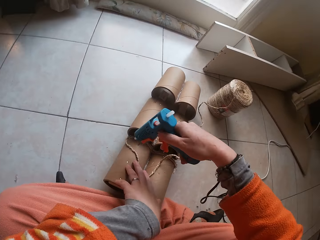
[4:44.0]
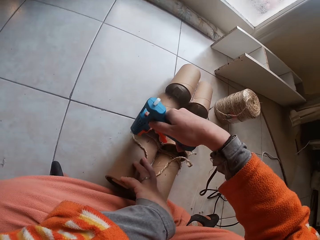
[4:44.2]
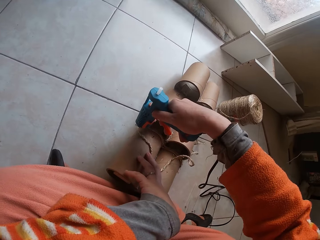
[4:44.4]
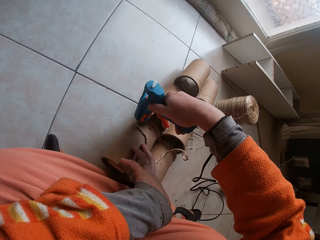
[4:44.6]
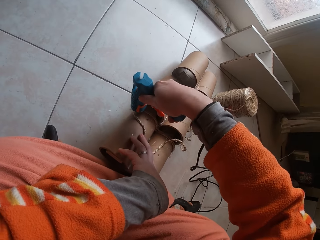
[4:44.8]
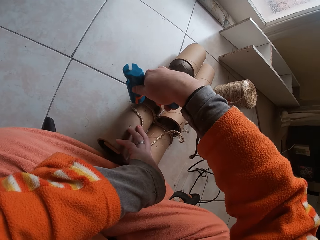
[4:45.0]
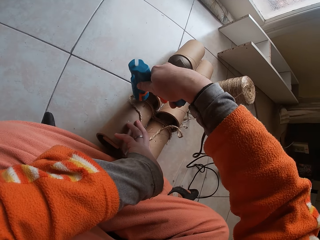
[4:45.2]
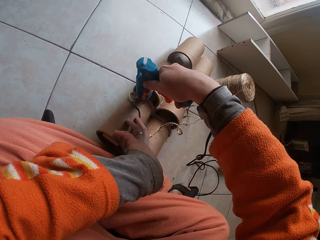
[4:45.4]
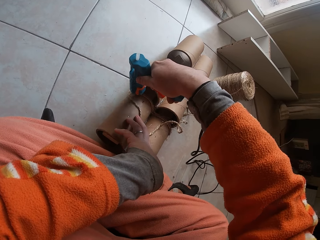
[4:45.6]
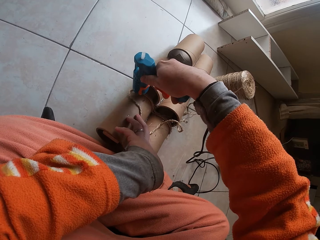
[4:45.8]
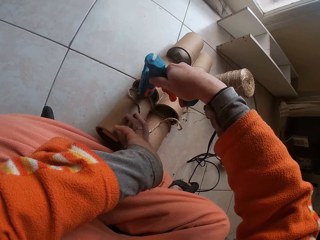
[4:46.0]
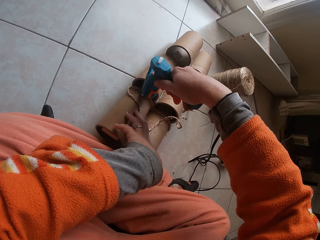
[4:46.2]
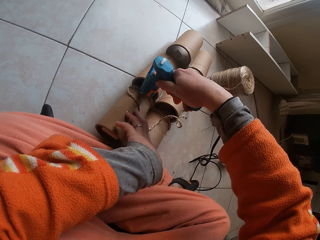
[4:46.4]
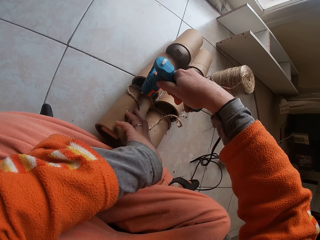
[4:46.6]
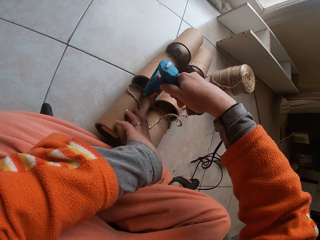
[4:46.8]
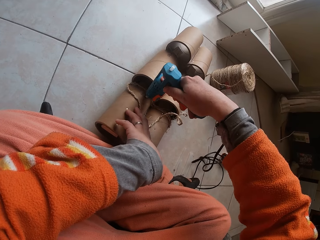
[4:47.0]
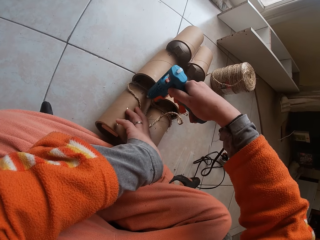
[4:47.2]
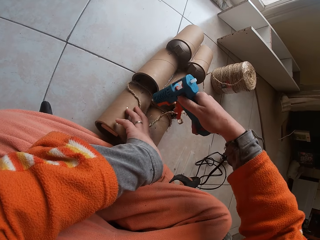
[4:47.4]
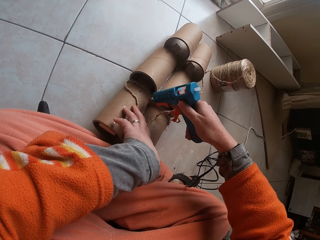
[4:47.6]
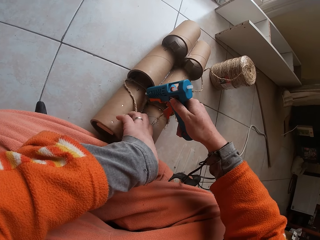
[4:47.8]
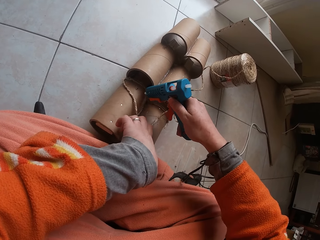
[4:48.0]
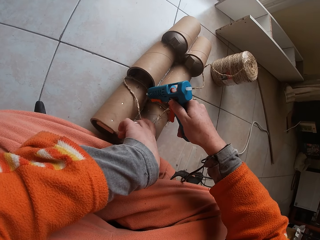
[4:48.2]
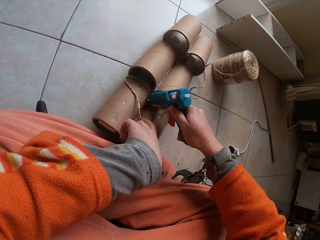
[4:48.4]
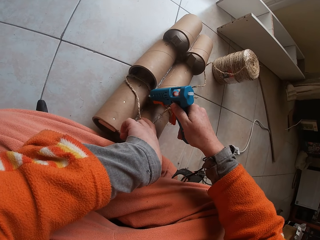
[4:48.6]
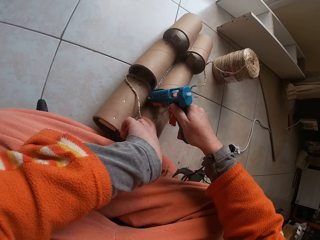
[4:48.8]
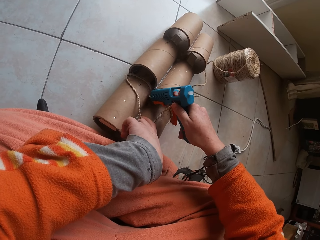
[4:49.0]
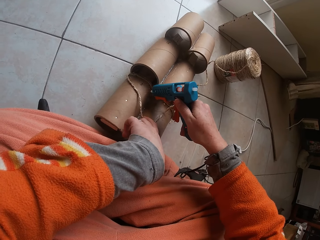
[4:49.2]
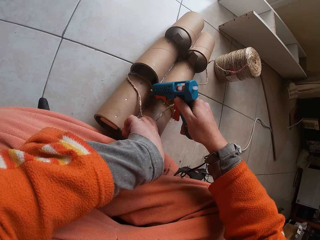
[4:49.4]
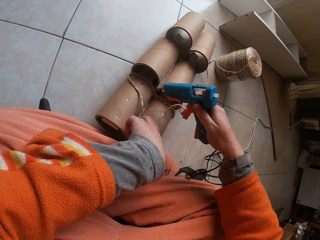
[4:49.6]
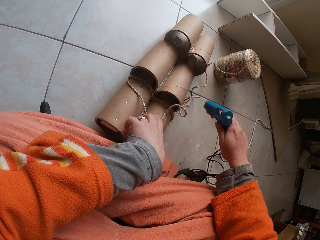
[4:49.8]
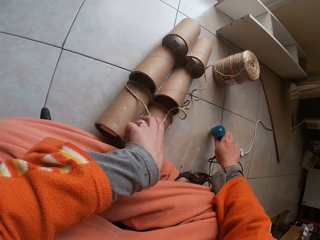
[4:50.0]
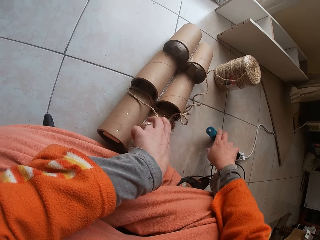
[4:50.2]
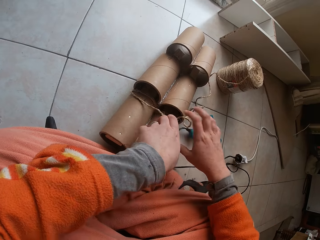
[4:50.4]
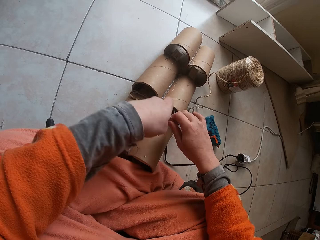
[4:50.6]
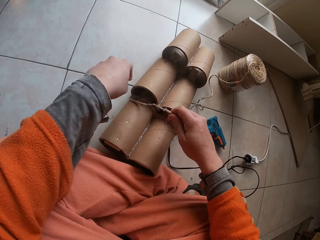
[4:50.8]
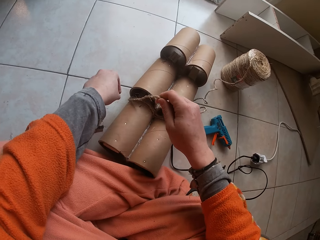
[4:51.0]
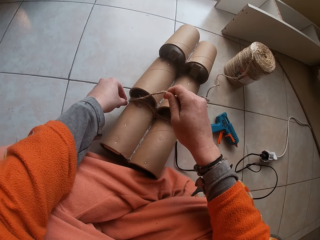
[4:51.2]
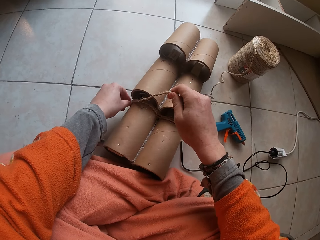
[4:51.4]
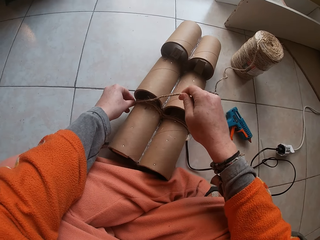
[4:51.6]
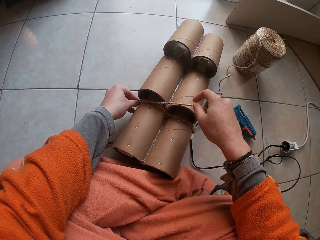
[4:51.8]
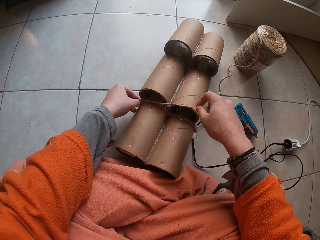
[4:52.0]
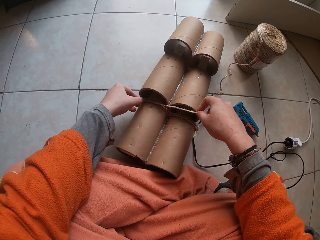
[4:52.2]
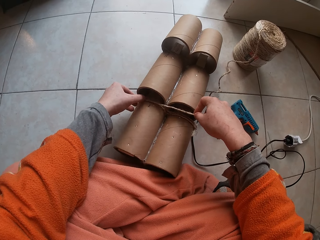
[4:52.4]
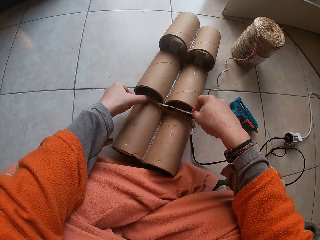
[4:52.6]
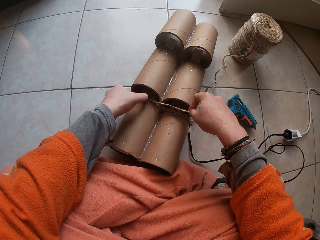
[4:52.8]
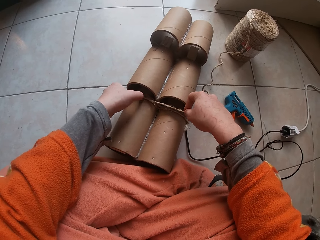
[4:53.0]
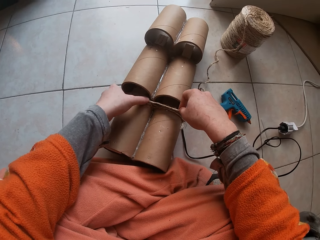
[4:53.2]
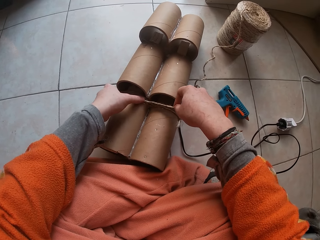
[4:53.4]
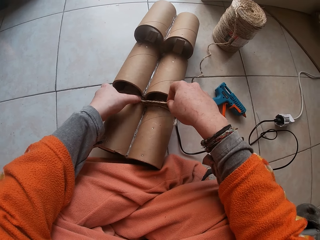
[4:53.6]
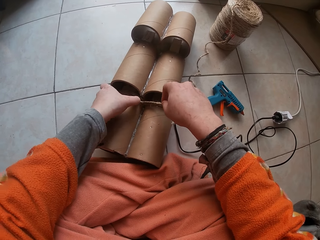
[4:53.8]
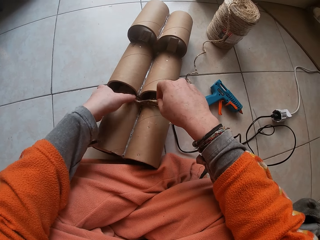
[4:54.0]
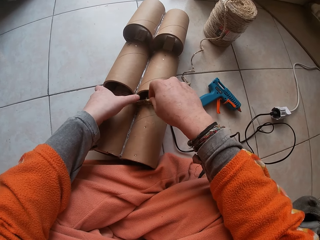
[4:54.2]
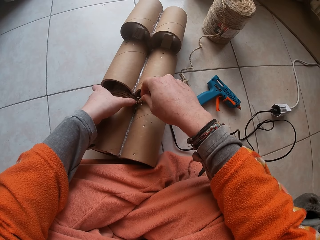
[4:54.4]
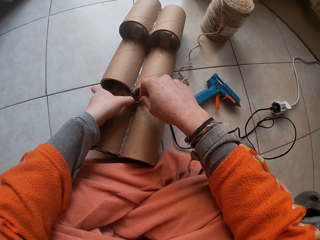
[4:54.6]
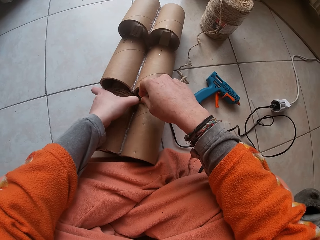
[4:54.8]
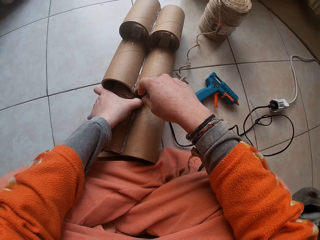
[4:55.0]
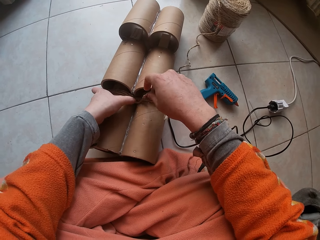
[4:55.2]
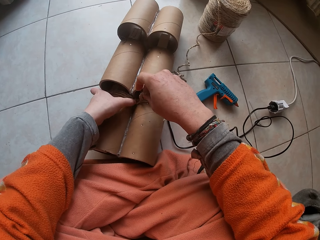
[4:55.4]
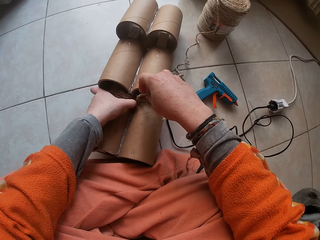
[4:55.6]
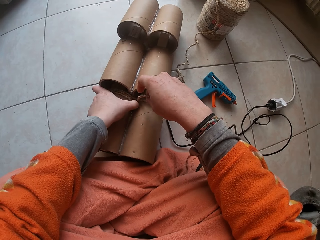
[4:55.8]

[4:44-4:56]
The camera wearer spreads the glue on the craft. They apply glue around the string holder. They drop the glue gun on the floor. They roll a string on the string holder.

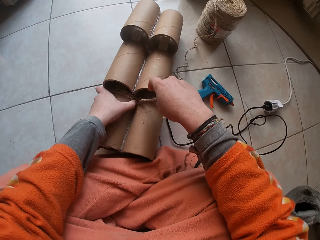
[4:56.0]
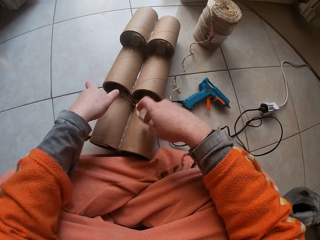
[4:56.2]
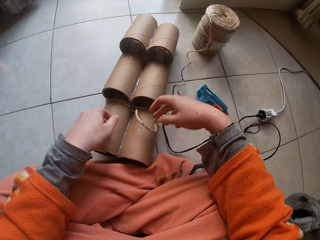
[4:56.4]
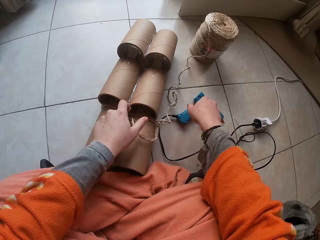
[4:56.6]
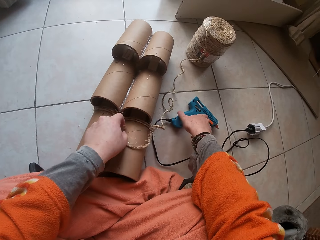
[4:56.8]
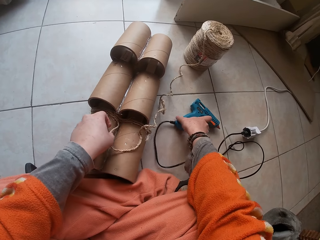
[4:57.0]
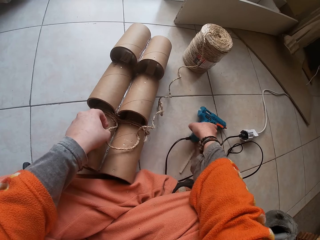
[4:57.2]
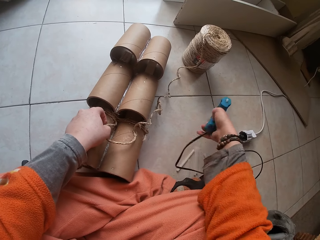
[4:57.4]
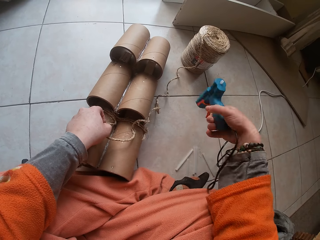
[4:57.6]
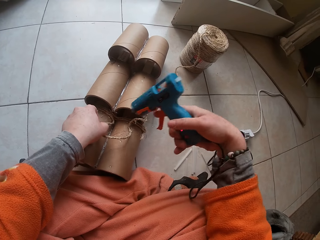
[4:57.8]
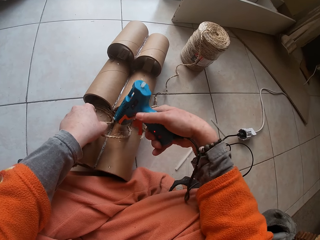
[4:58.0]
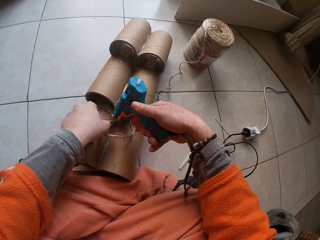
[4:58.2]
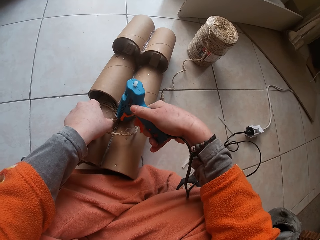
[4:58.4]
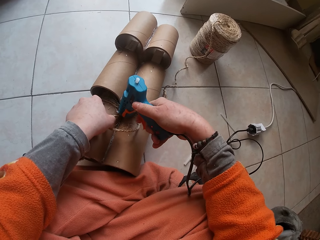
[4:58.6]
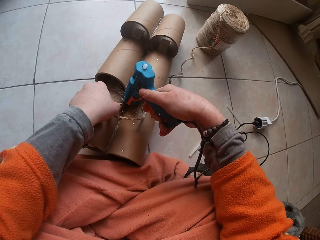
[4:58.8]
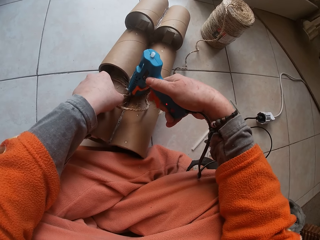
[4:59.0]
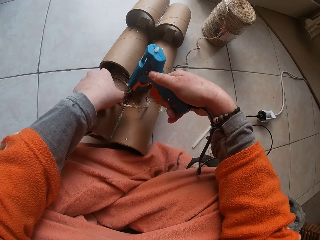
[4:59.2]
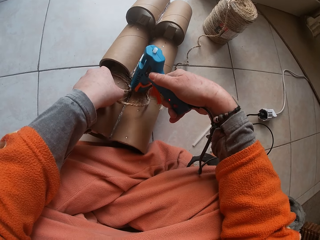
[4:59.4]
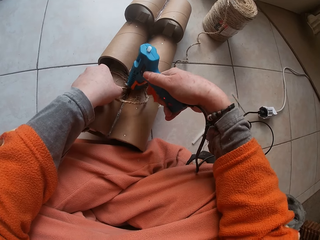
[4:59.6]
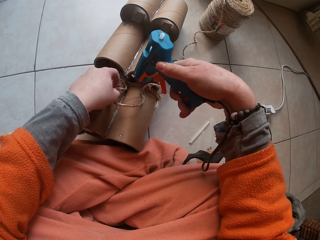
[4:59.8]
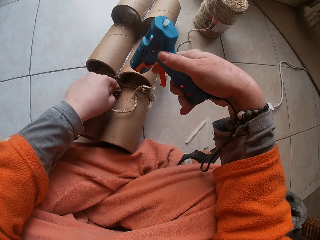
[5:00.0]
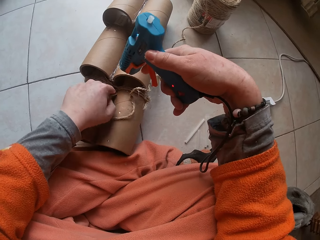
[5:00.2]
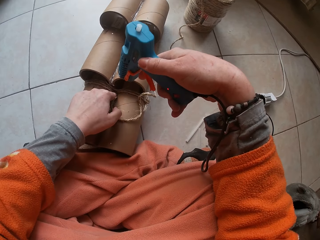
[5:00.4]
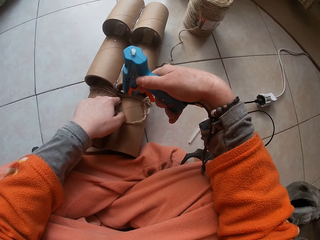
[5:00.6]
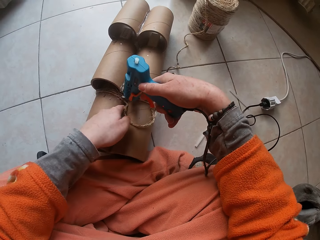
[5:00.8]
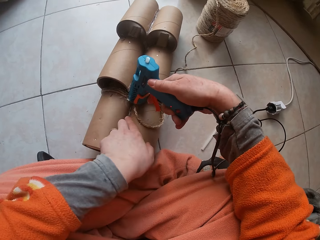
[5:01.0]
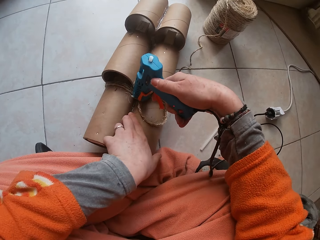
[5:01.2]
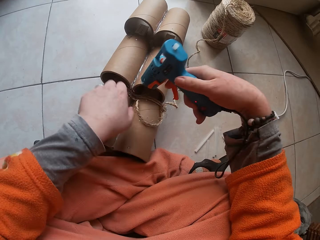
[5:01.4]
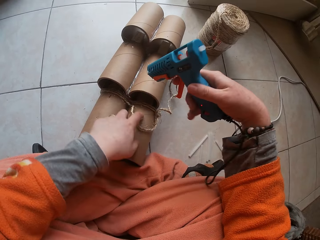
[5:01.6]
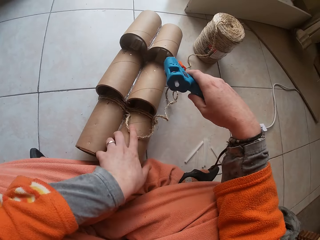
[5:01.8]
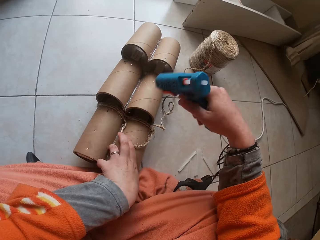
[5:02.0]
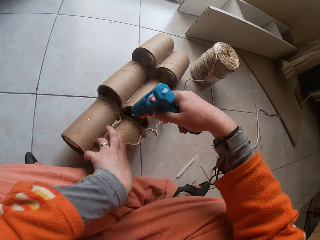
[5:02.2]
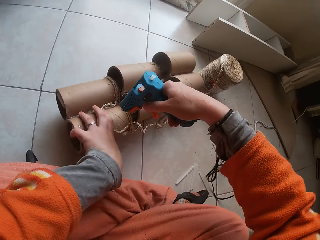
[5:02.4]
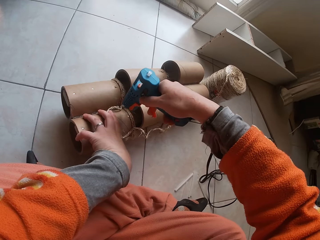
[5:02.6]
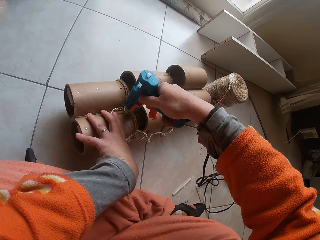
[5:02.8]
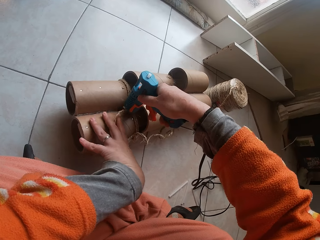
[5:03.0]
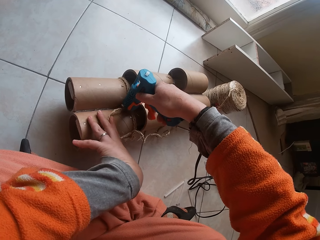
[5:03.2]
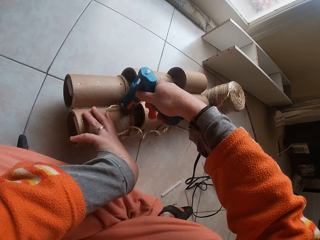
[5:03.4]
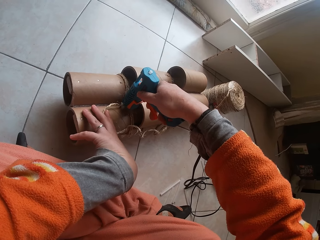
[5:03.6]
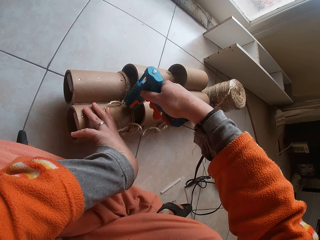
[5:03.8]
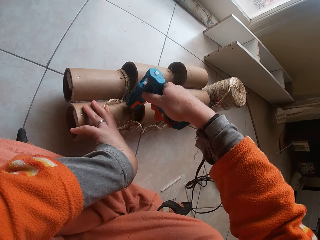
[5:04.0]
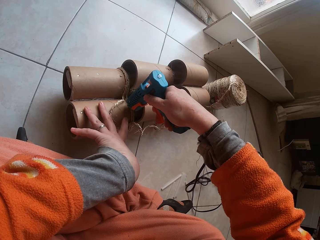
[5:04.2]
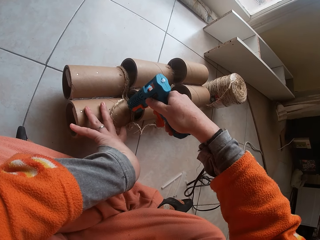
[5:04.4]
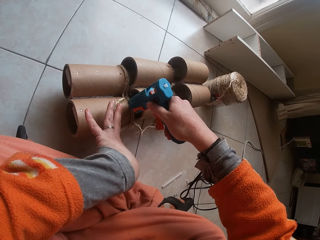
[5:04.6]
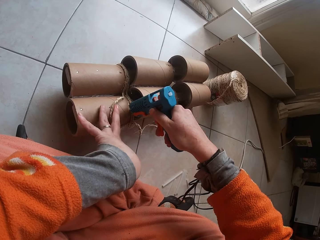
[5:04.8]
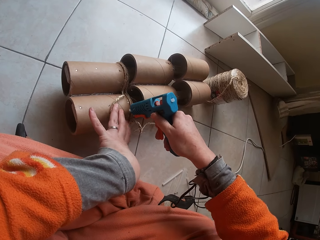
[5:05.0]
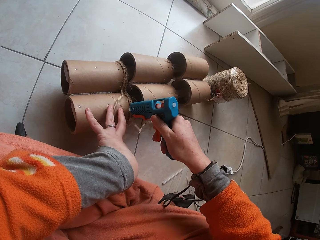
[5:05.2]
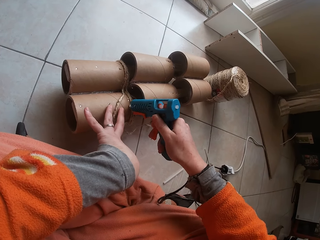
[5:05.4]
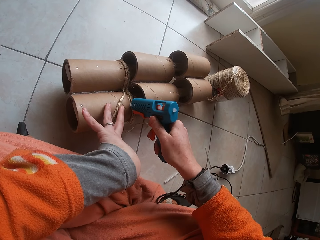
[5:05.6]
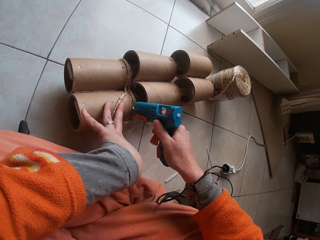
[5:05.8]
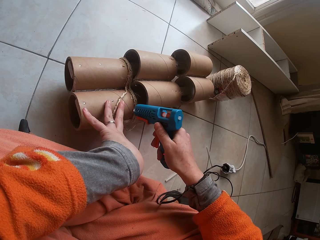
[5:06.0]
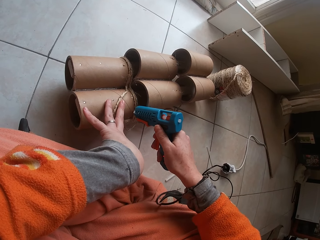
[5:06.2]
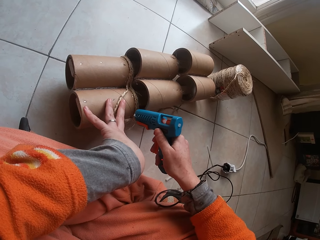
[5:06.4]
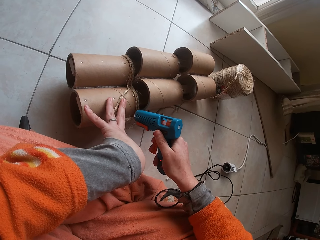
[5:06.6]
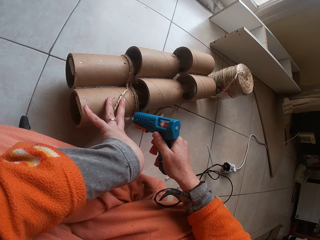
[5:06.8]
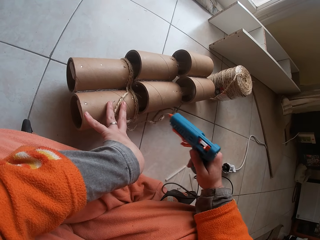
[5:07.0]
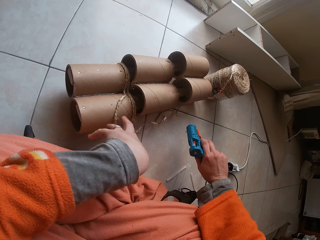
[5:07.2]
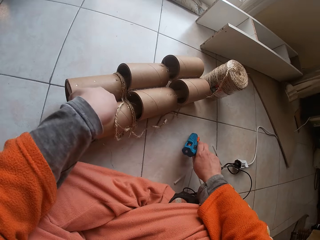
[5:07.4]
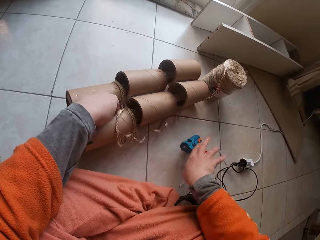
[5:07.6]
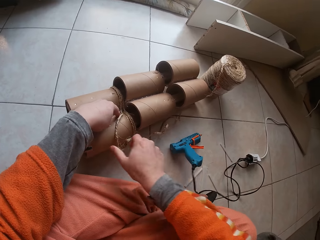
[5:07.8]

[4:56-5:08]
The camera wearer carries the glue gun with the right hand. They apply glue around the string holder.
